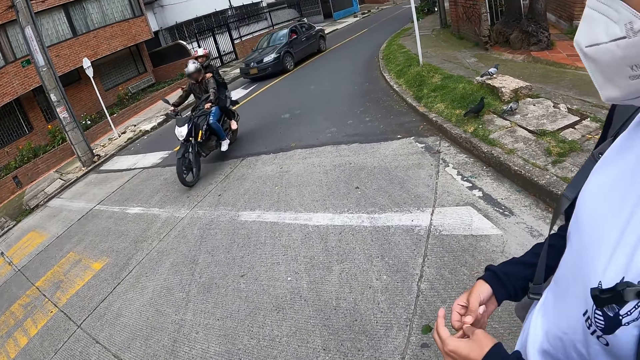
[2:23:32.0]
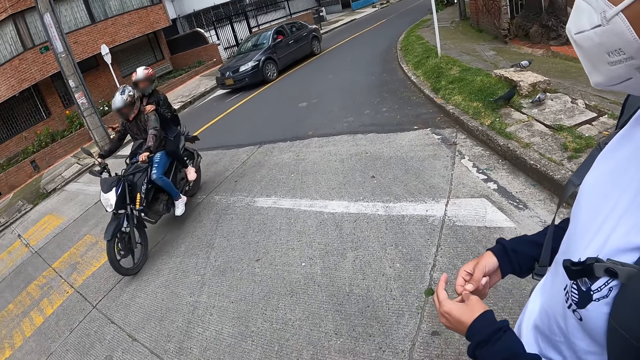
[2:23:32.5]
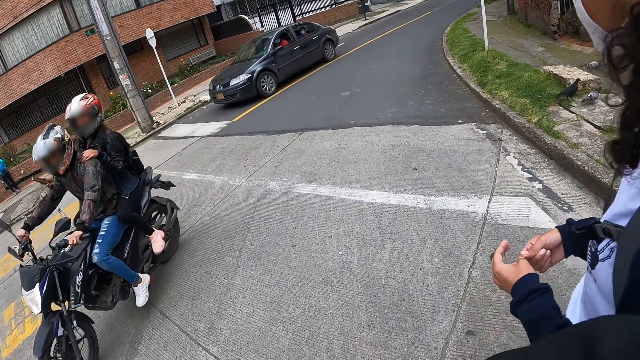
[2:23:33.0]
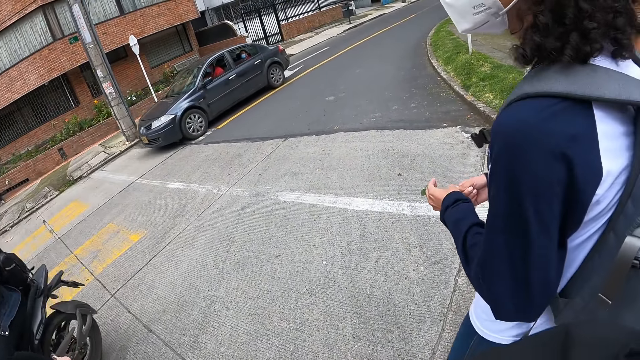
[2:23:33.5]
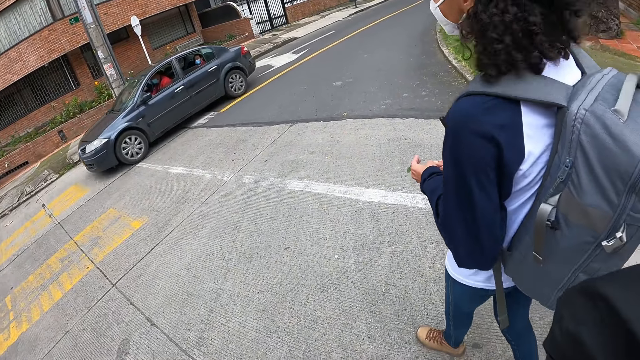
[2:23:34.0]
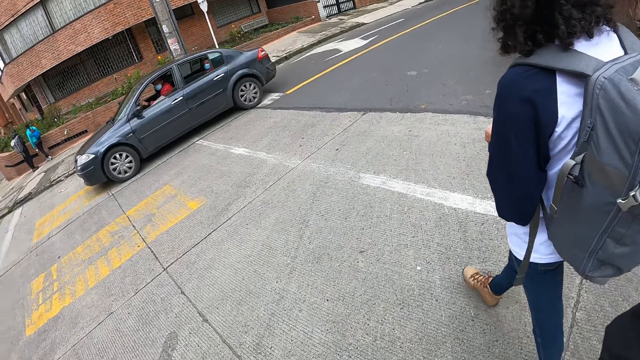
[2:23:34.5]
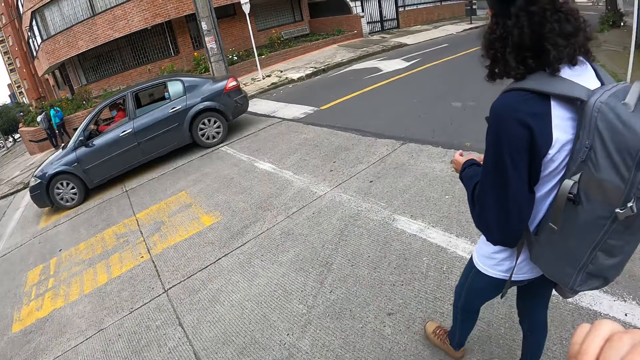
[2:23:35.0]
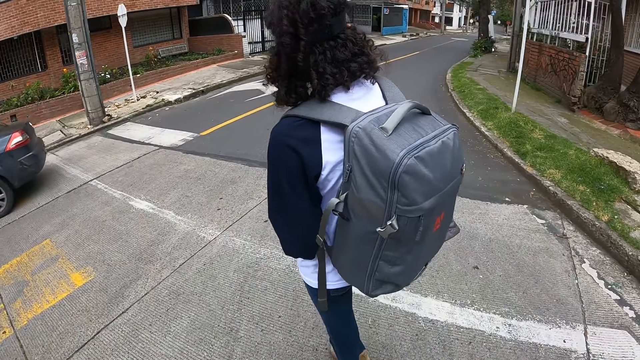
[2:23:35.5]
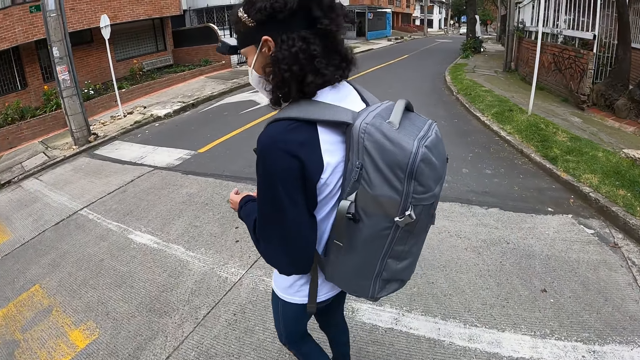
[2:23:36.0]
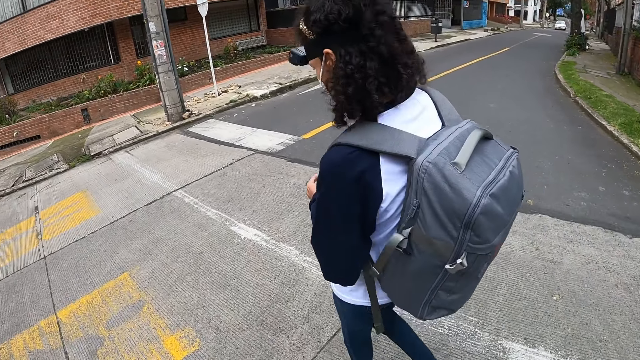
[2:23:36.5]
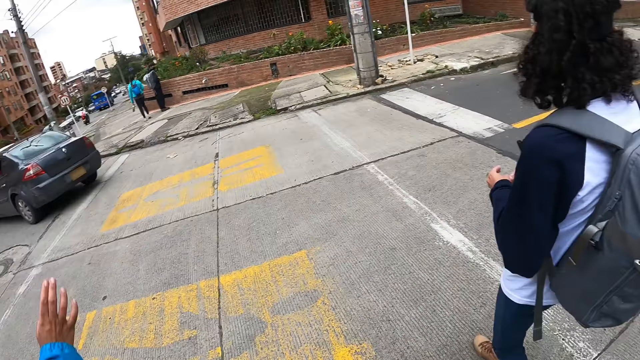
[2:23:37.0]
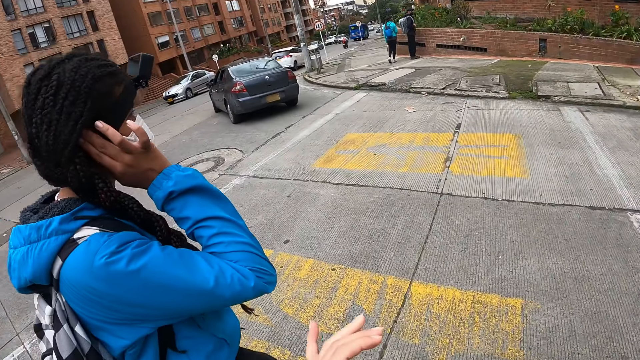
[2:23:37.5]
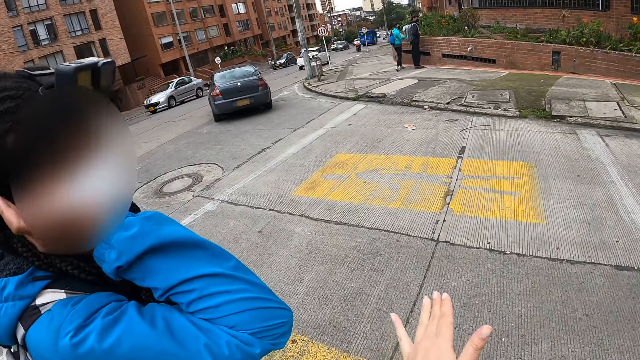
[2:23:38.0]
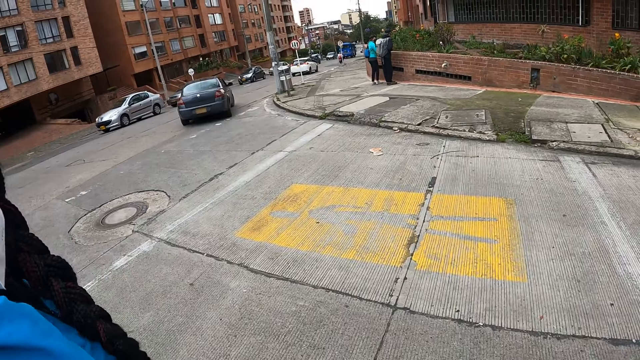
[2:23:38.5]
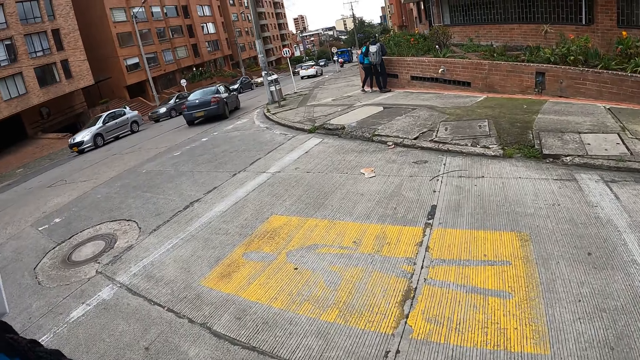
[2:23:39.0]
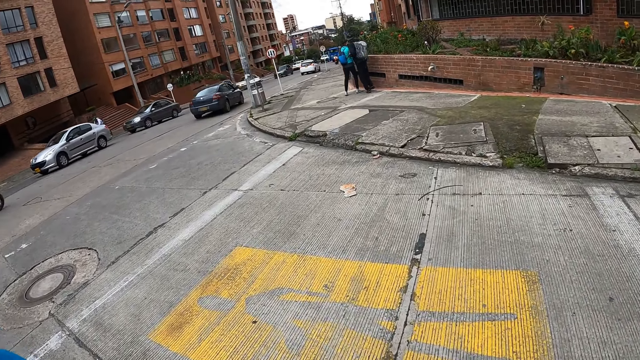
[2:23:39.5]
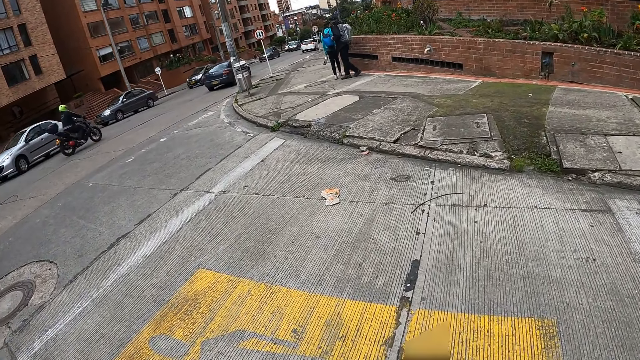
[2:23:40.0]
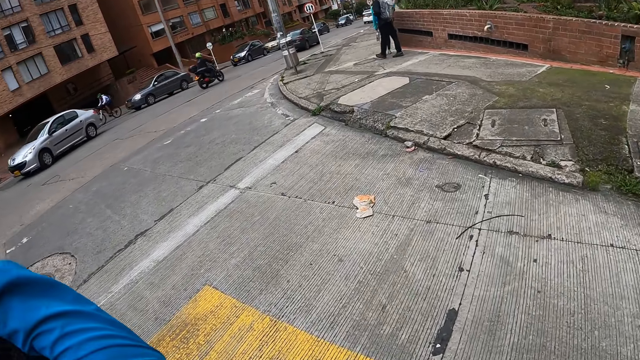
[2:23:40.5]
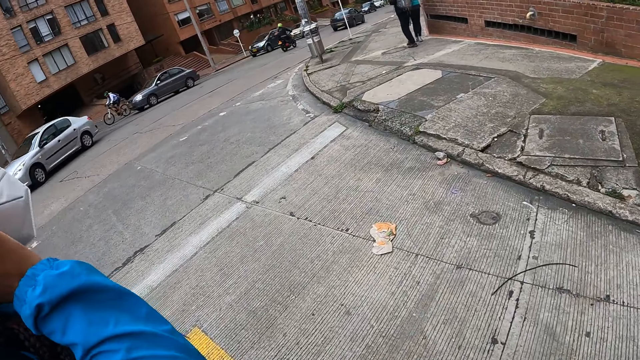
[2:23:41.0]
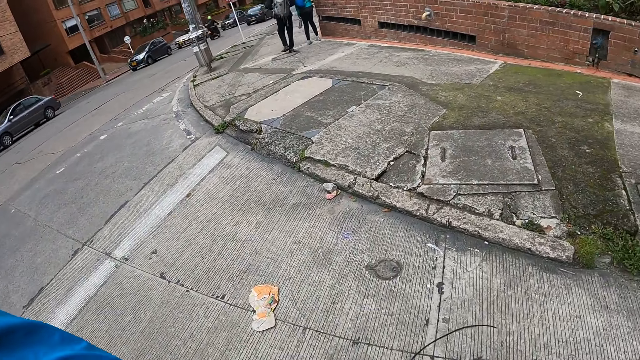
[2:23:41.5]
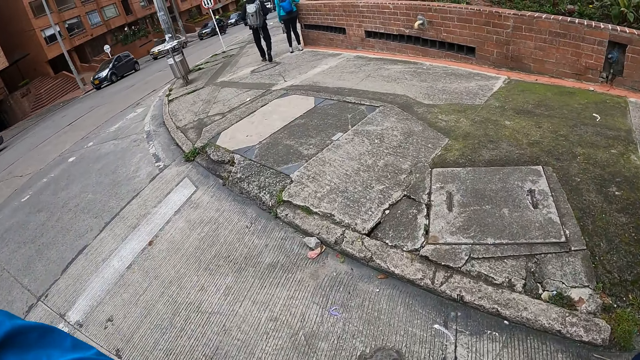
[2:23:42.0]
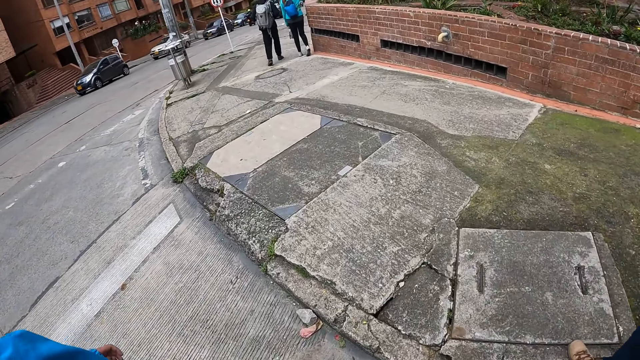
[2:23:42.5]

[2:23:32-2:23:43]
A black motorcycle passes by the camera wearer. A black car passes by the camera wearer. The camera wearer crosses the road with a woman and another woman.

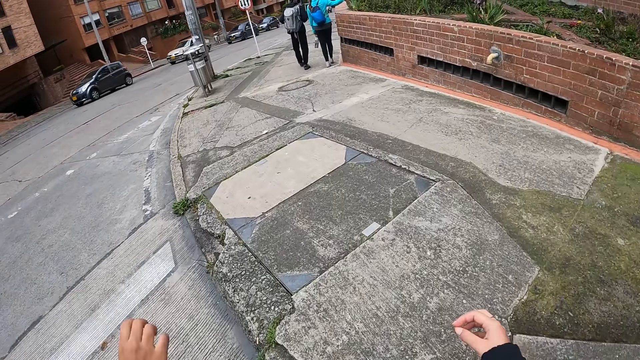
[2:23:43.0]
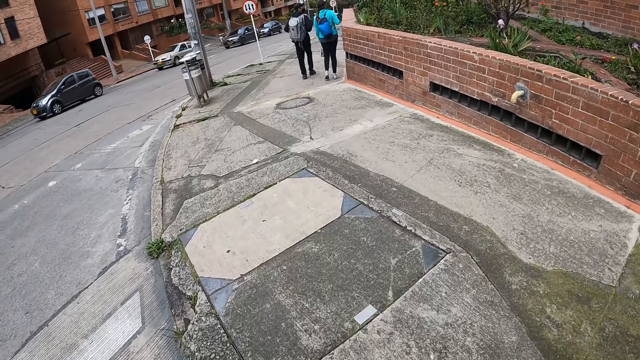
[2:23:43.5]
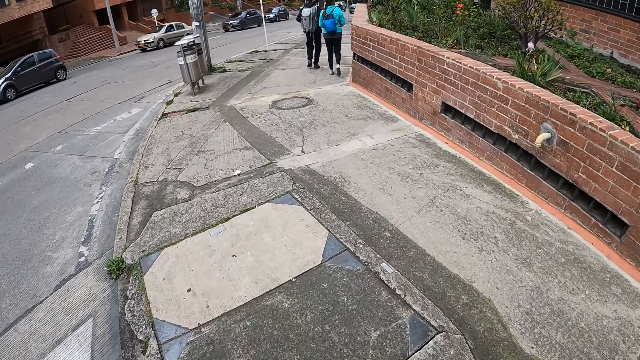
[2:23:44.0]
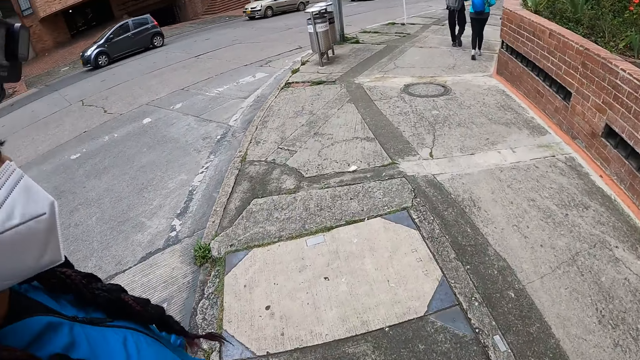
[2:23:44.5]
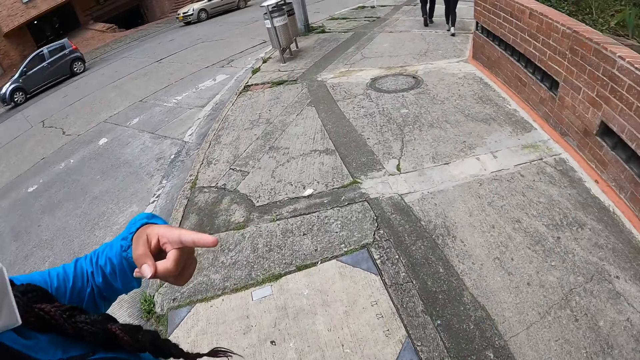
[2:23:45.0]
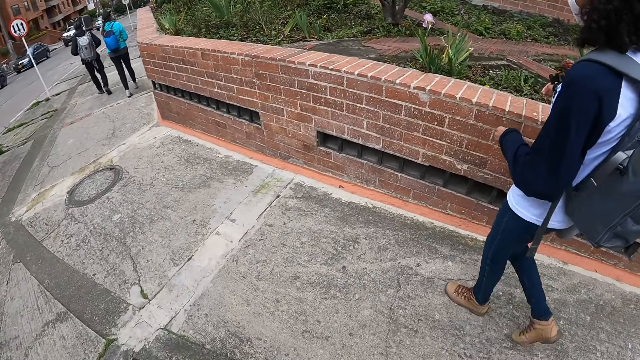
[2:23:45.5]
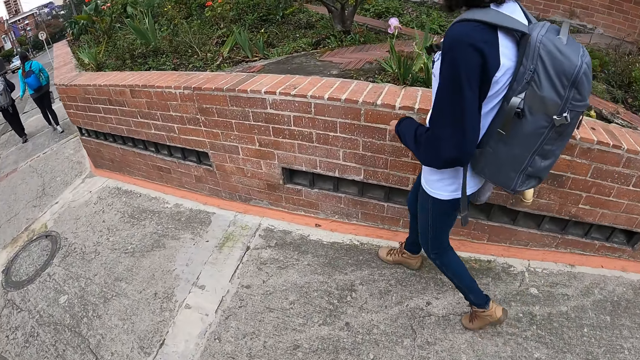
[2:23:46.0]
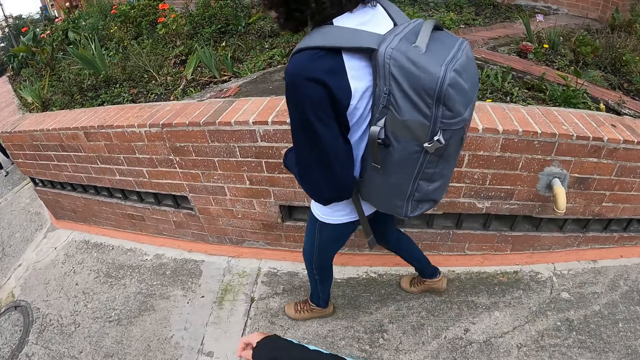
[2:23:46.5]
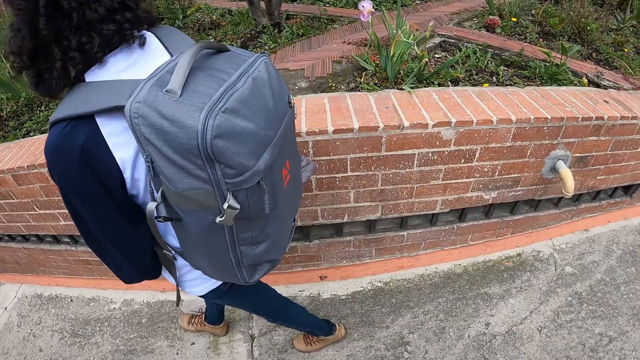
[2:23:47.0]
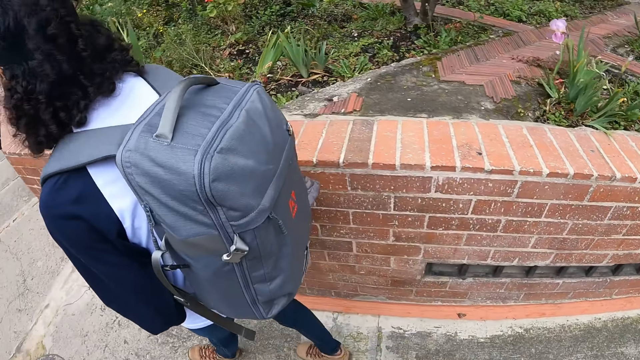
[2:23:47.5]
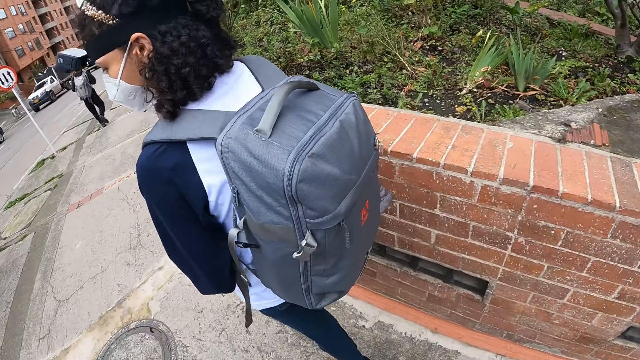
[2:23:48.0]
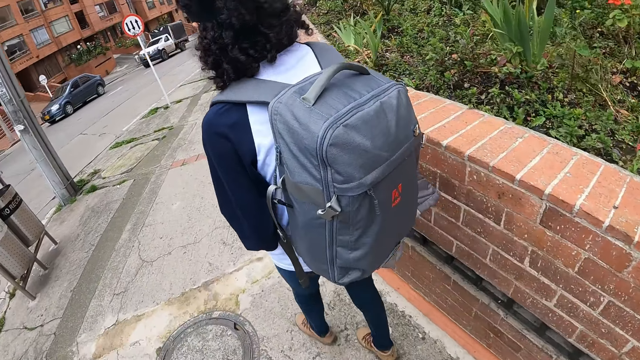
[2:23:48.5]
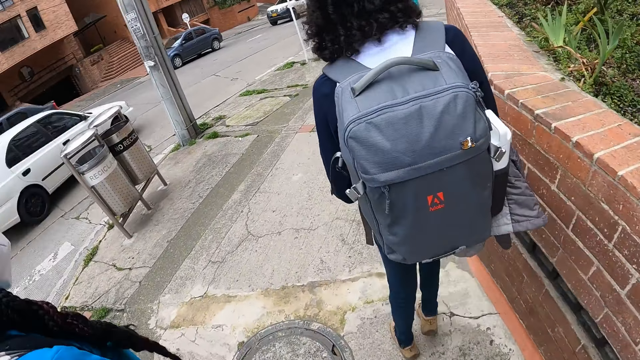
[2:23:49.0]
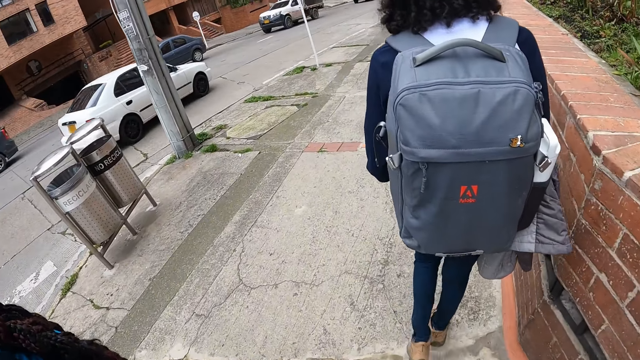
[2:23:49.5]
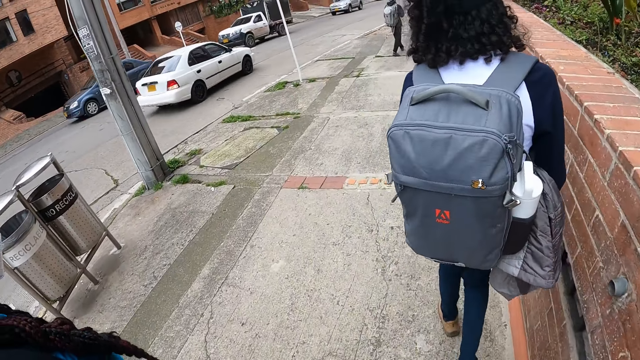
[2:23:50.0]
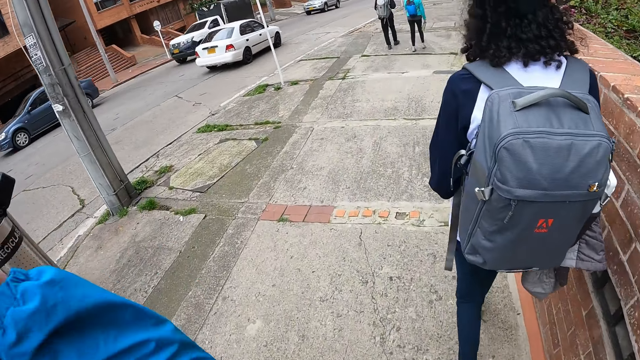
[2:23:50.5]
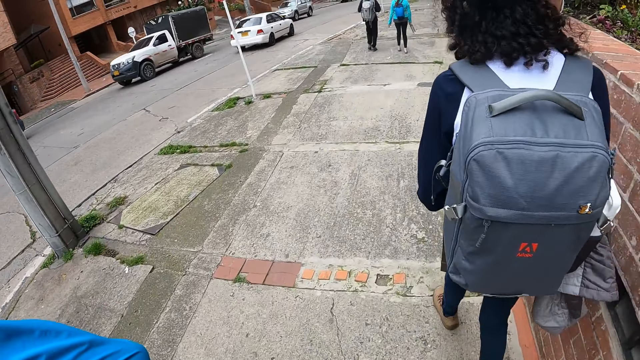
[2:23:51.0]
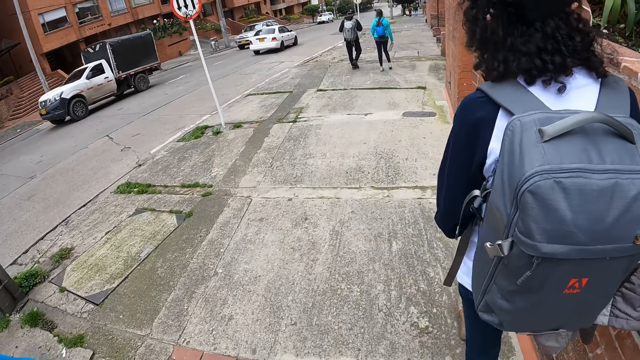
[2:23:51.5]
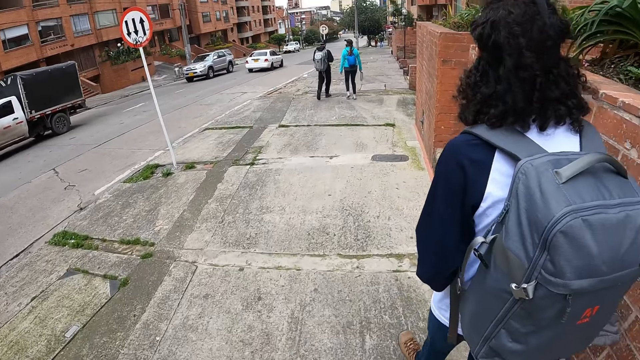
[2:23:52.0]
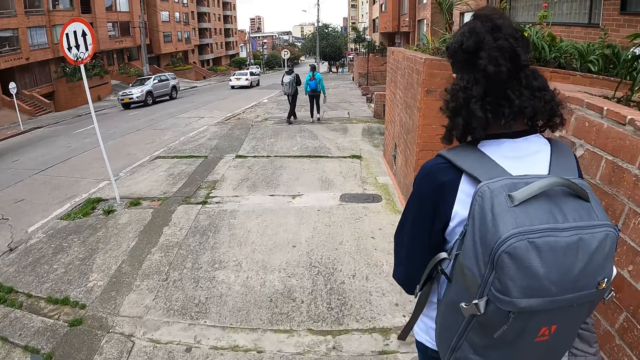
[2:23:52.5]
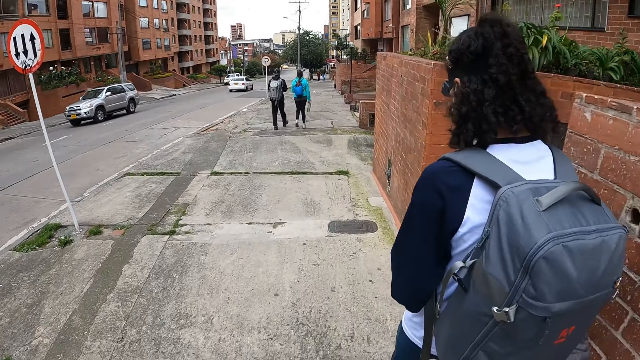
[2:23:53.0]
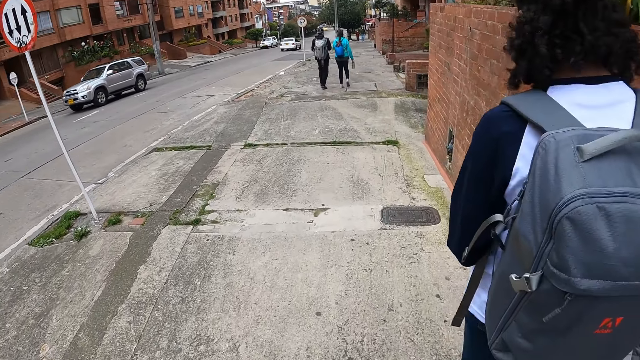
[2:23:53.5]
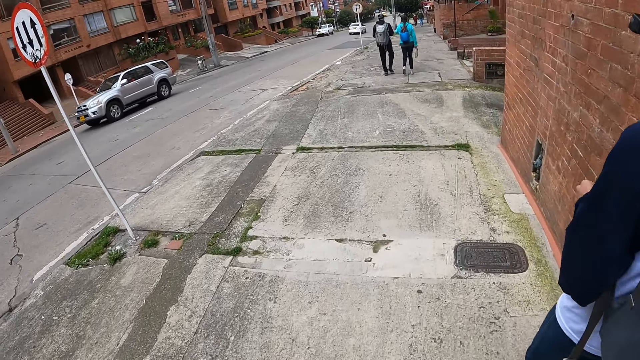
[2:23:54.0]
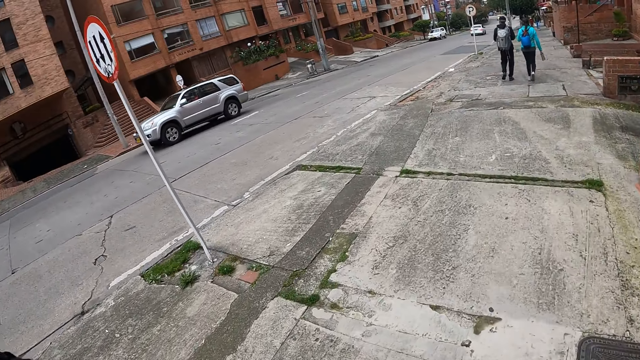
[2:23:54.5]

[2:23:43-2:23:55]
The camera wearer walks on the sidewalk. A white car passes by the camera wearer.
